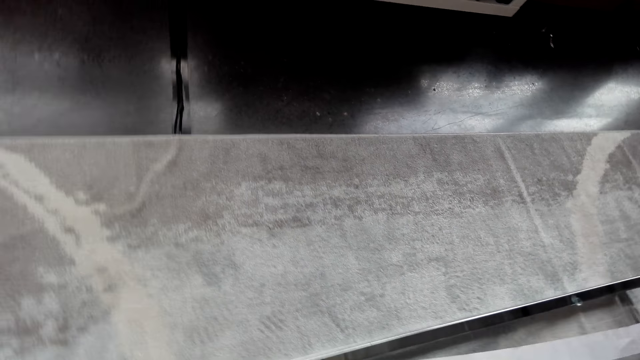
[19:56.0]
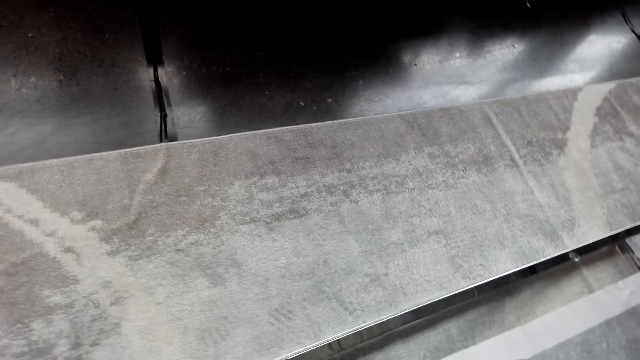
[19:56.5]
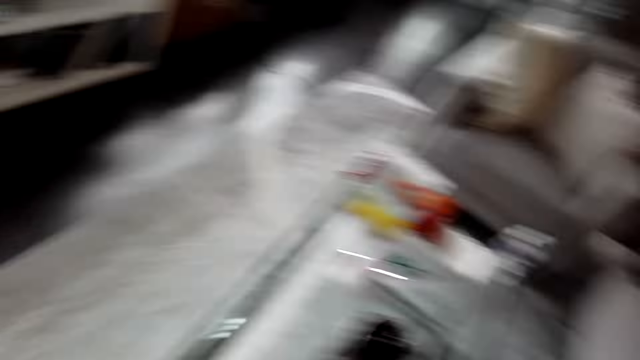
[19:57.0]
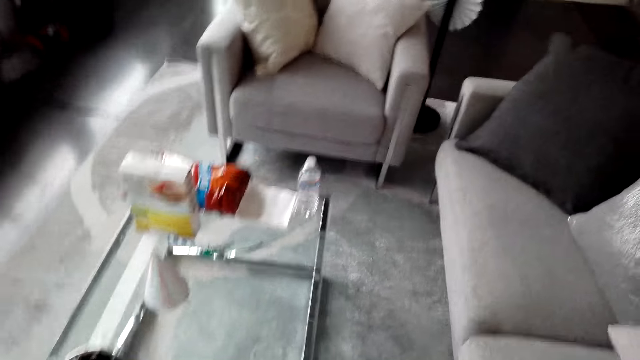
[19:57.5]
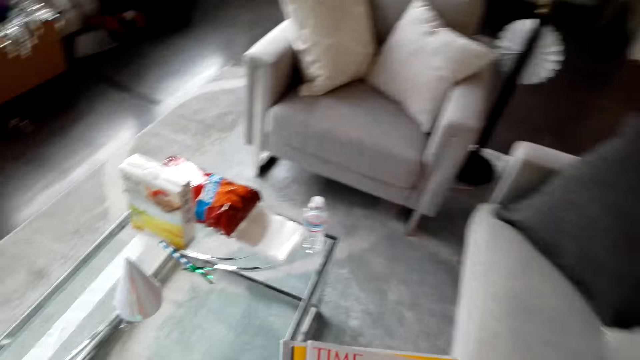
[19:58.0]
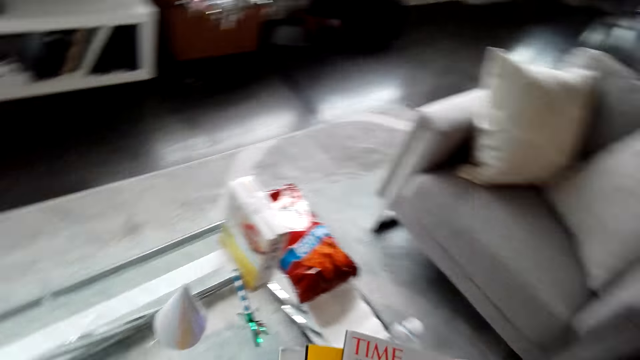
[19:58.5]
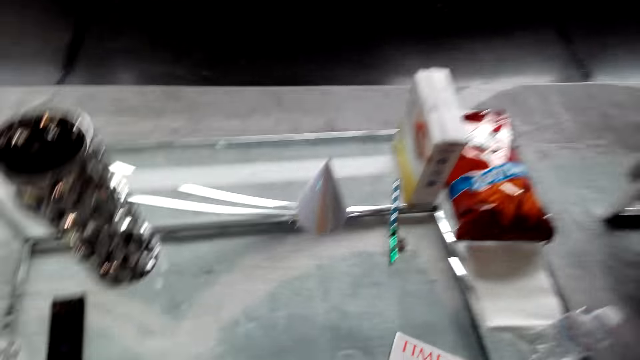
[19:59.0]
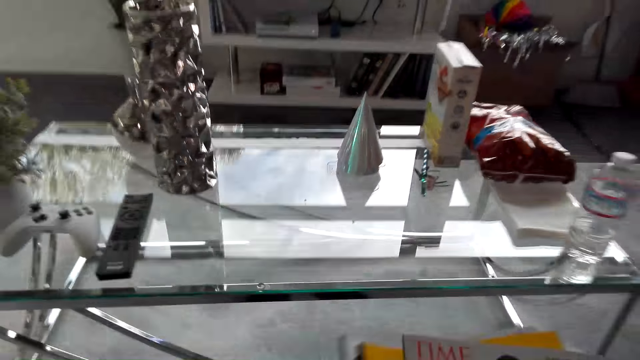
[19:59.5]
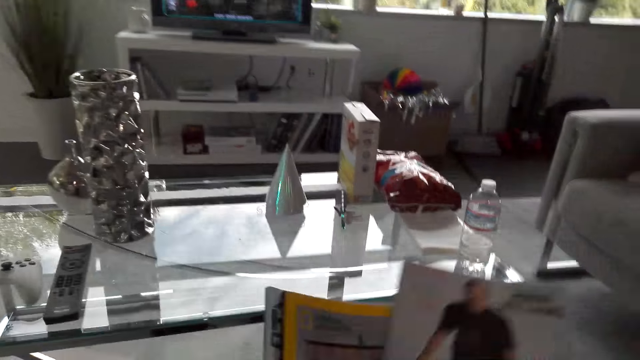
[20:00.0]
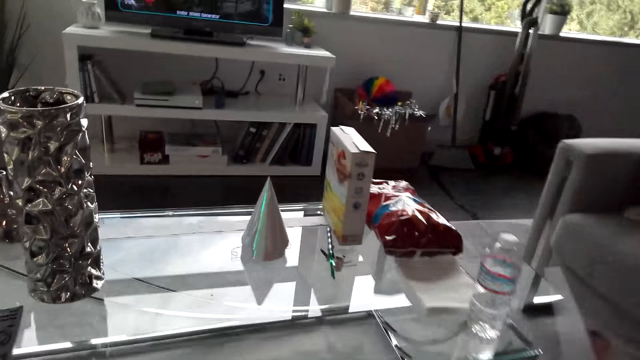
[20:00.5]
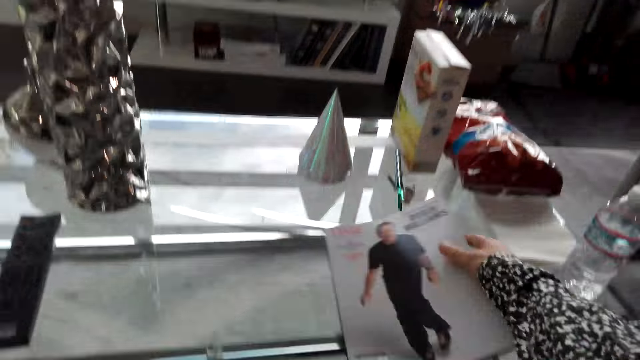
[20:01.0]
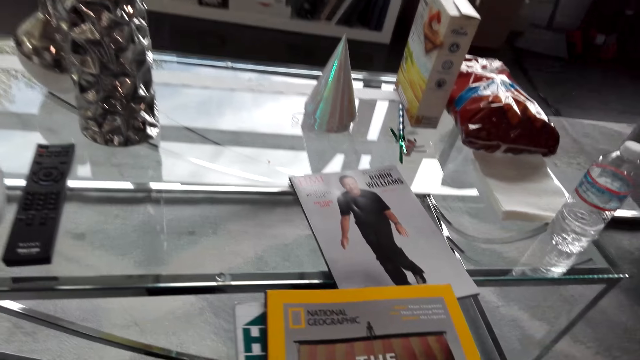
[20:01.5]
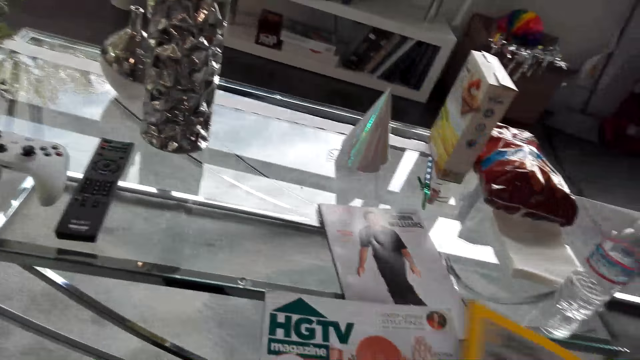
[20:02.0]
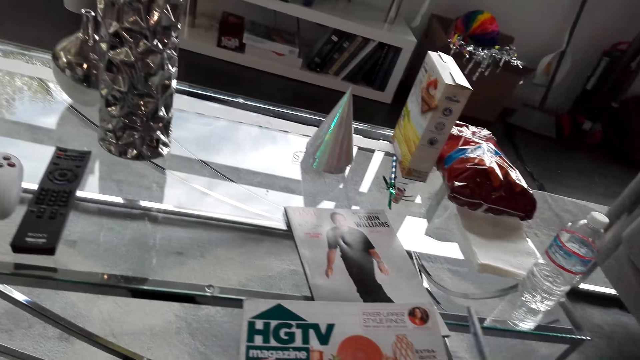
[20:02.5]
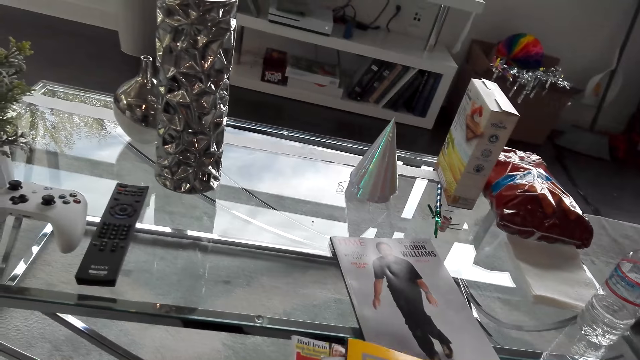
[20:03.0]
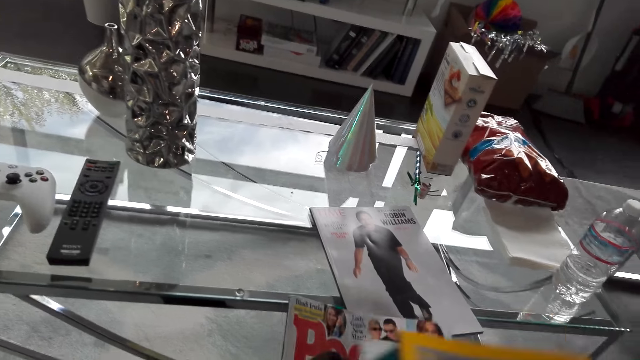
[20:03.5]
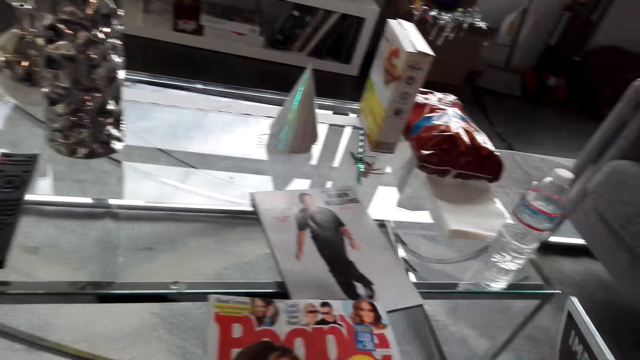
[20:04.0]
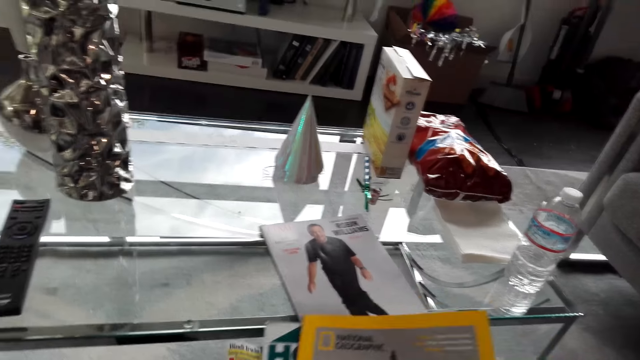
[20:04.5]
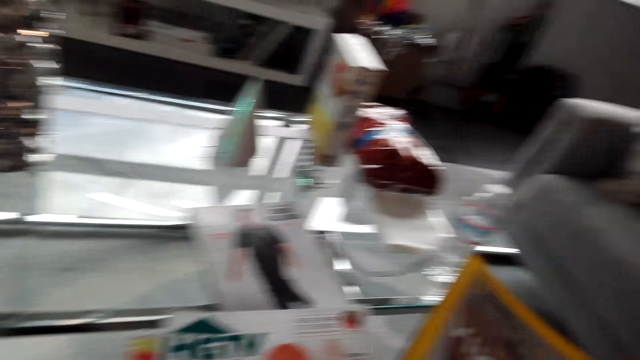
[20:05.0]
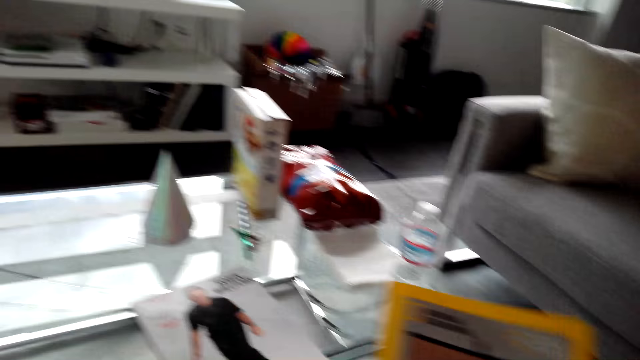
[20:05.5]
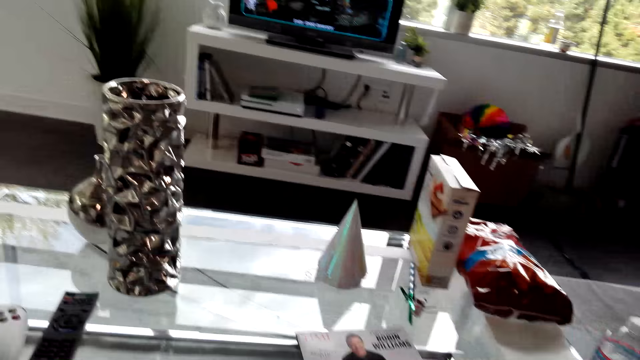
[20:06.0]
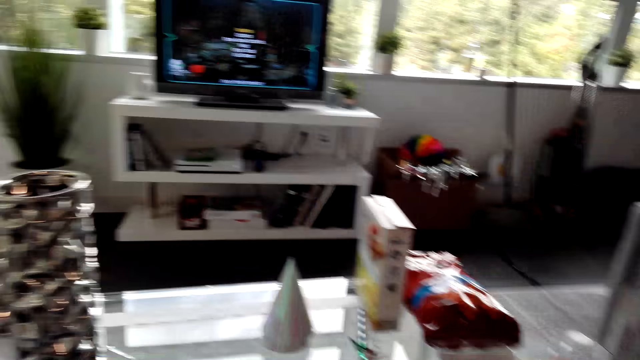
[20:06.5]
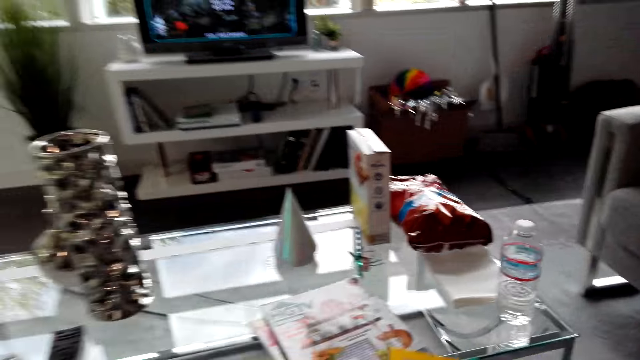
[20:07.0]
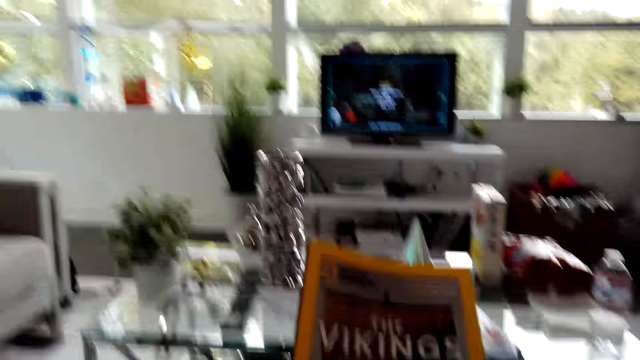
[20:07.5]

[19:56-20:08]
The camera wearer sits on the seat. They put a book on the table. They hold books.

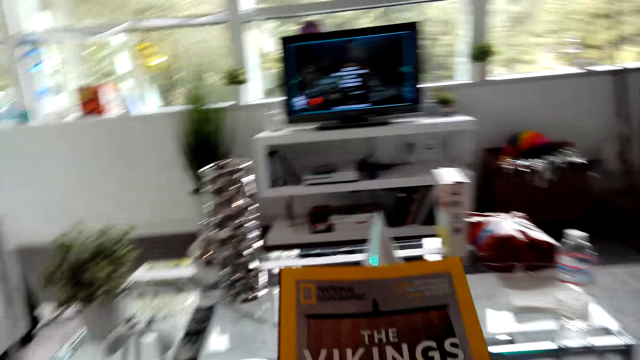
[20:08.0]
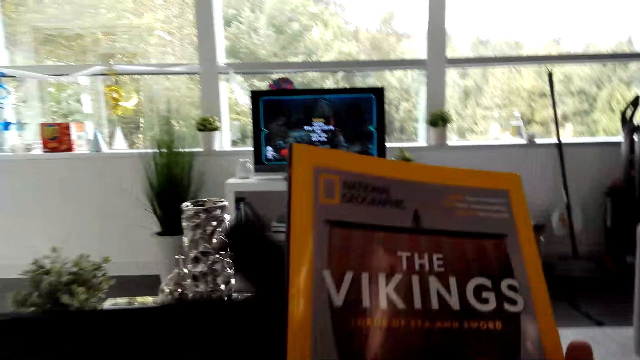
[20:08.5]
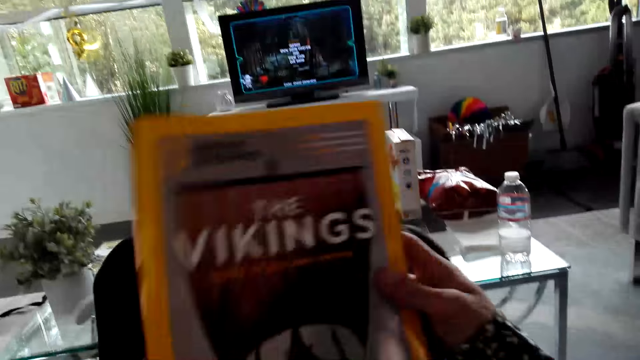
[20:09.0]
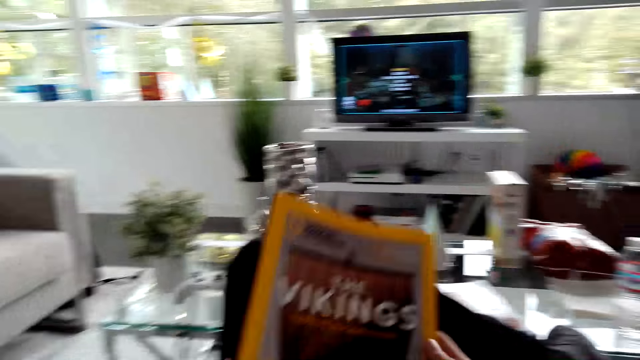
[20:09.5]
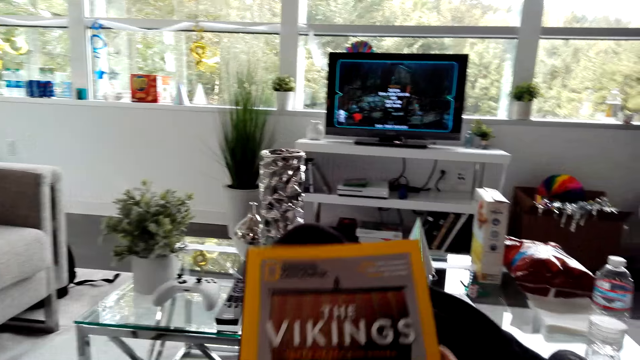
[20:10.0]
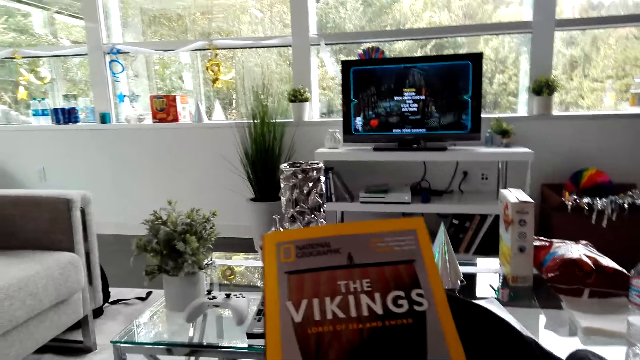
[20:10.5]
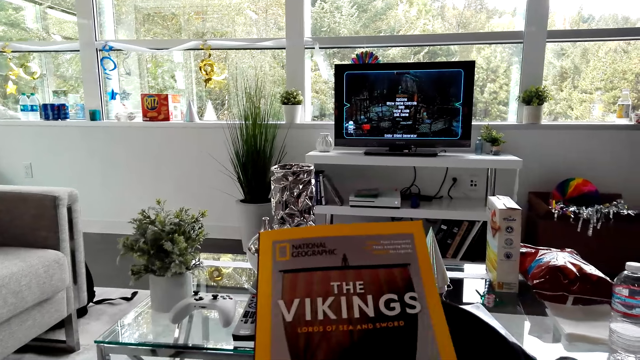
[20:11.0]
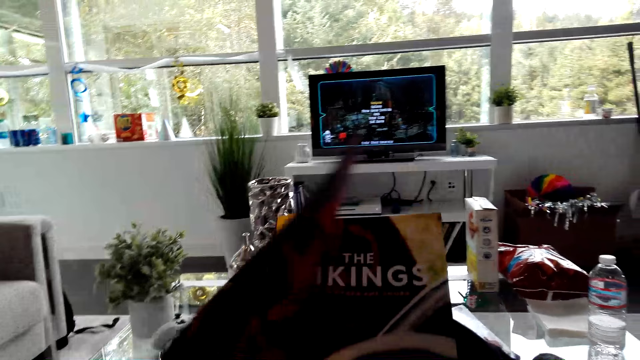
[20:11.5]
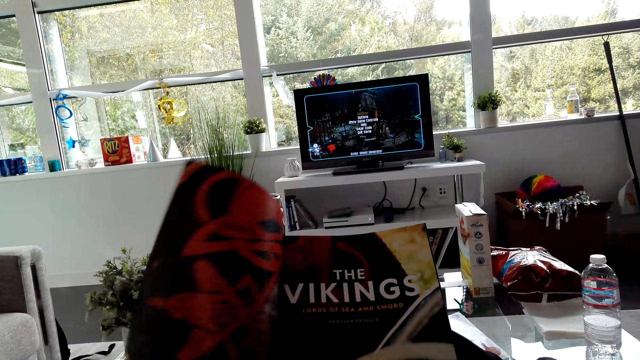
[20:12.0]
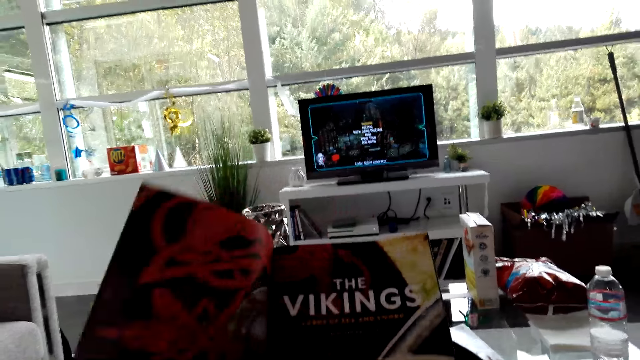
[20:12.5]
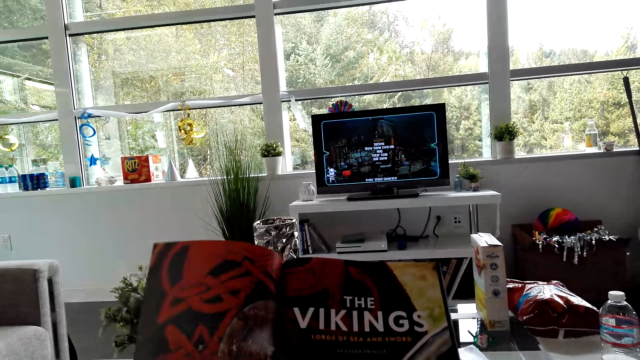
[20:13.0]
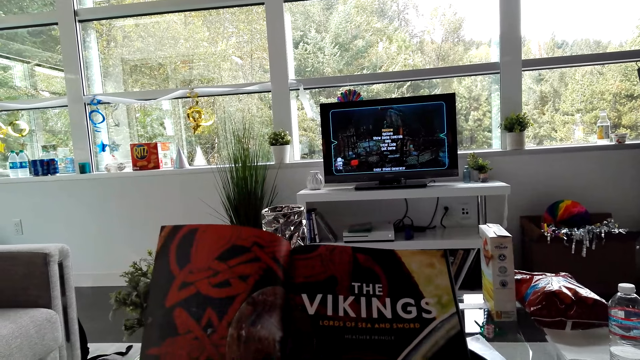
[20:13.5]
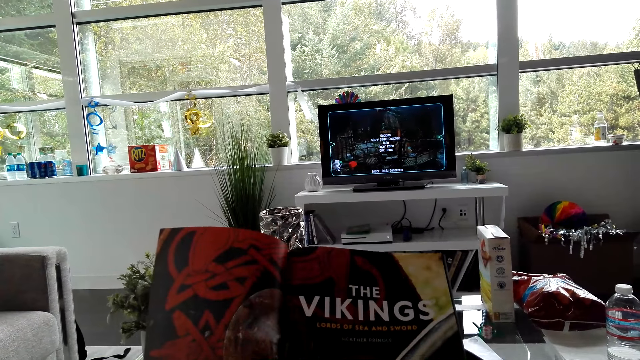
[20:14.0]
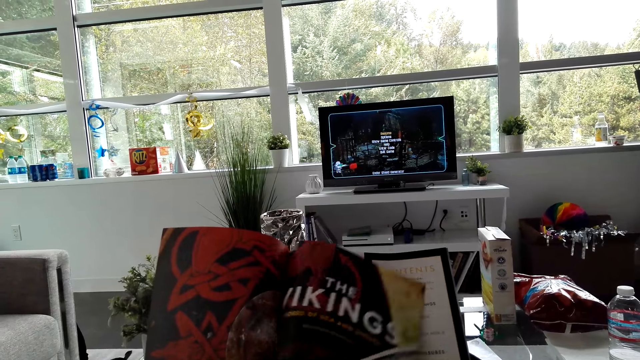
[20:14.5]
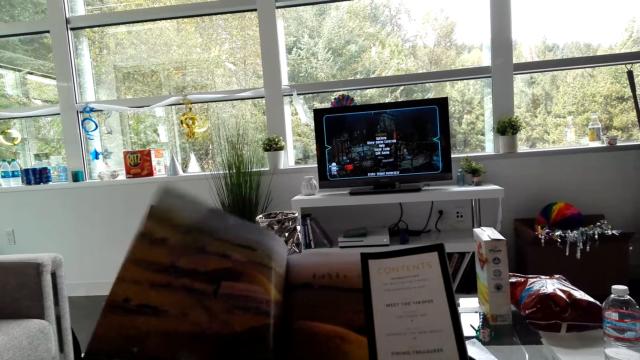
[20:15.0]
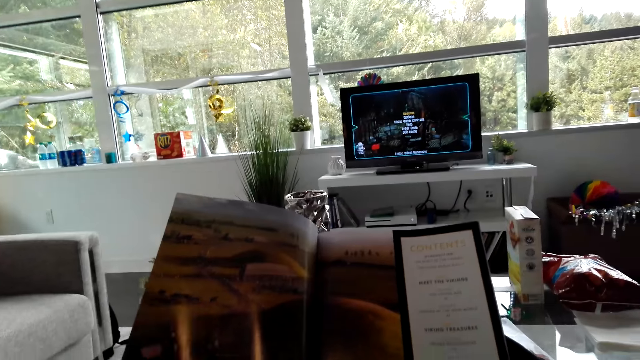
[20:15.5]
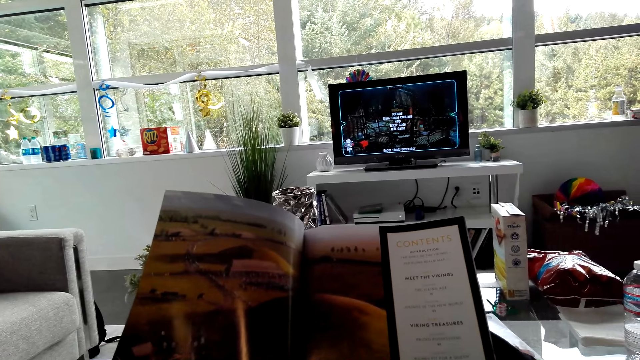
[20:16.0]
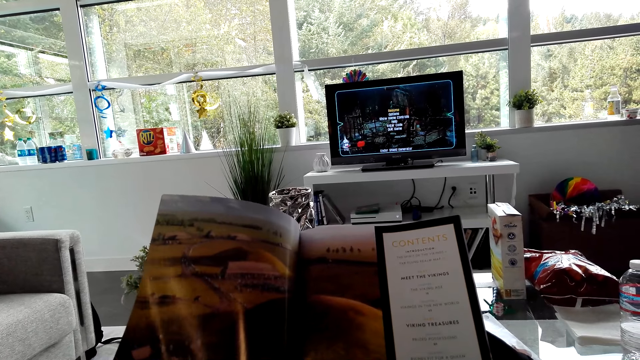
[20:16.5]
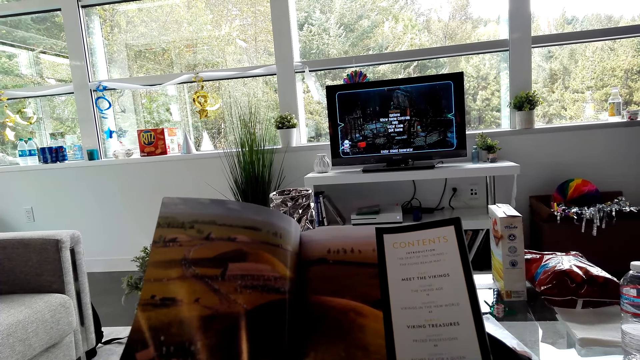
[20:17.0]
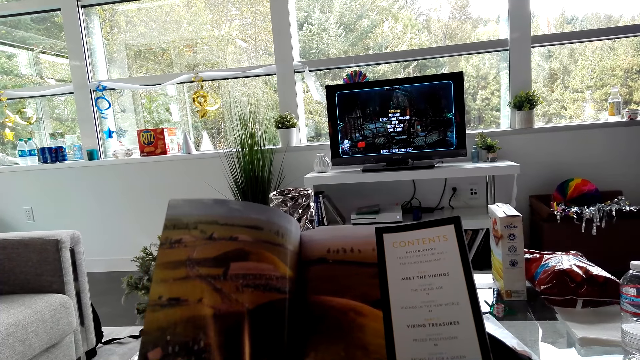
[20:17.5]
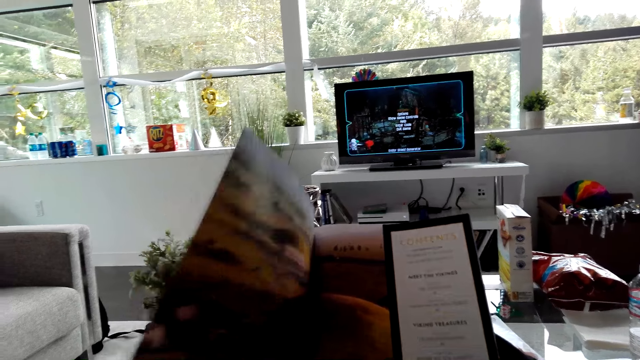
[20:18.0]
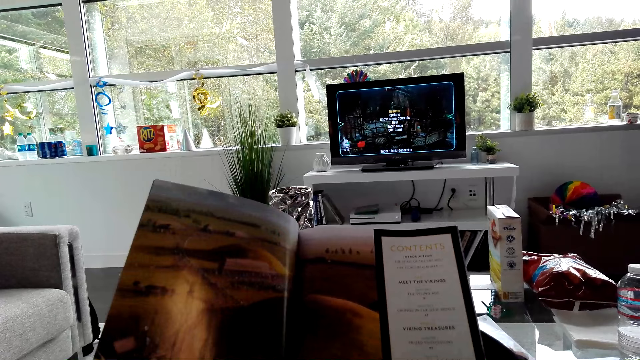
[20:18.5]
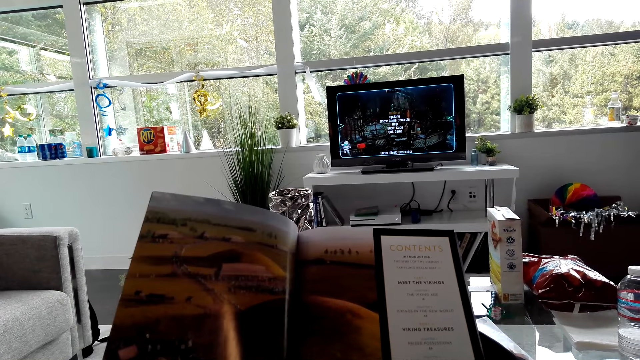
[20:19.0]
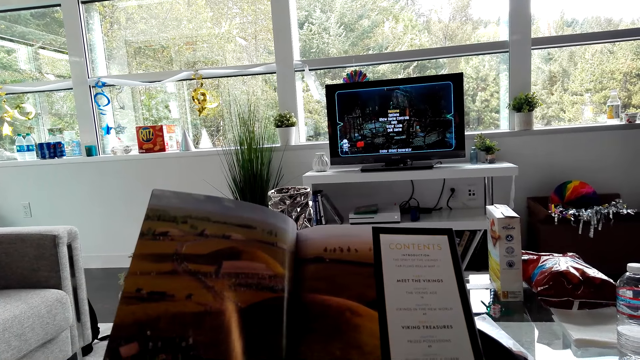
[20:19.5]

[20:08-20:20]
The camera wearer opens a book page. They read the book.
